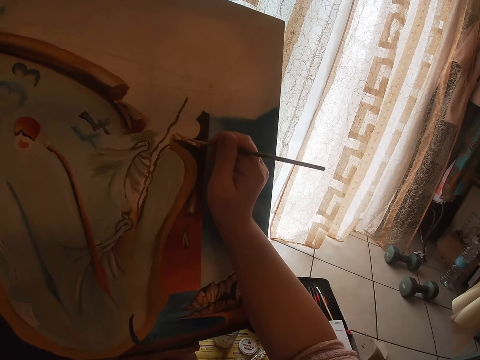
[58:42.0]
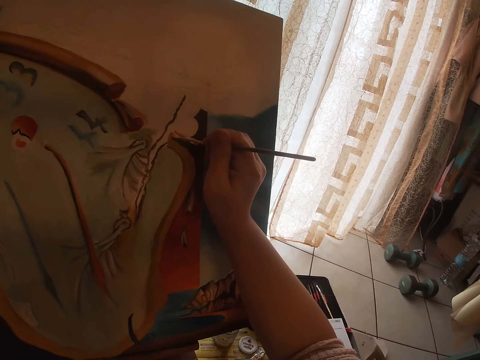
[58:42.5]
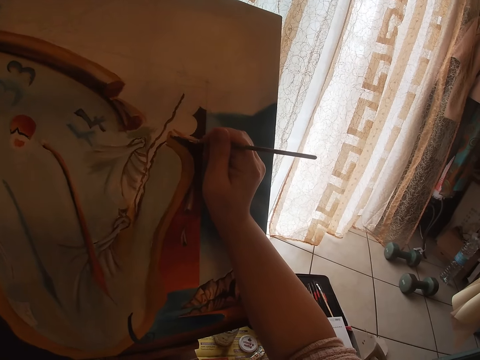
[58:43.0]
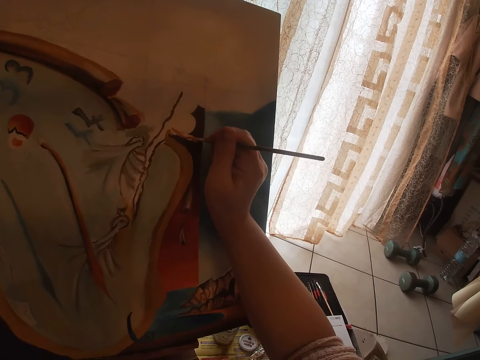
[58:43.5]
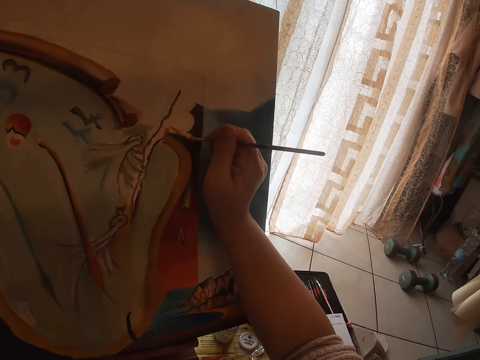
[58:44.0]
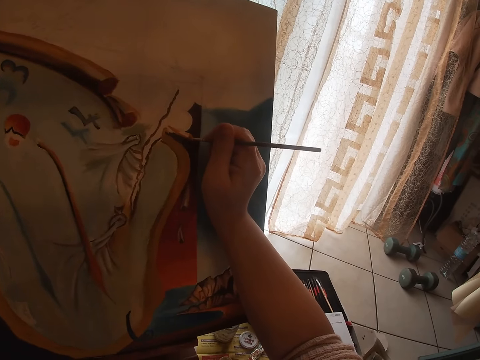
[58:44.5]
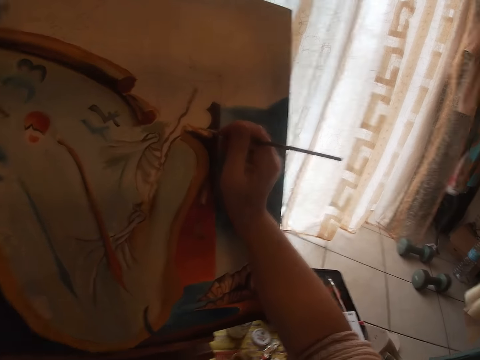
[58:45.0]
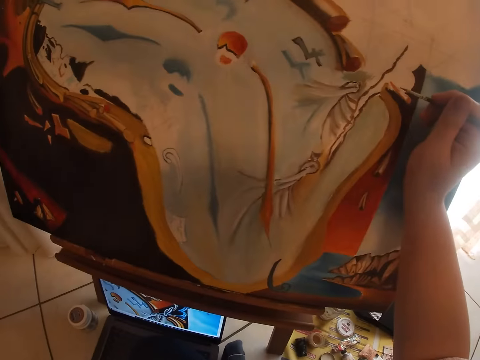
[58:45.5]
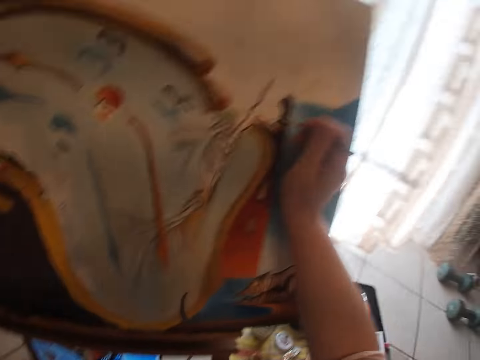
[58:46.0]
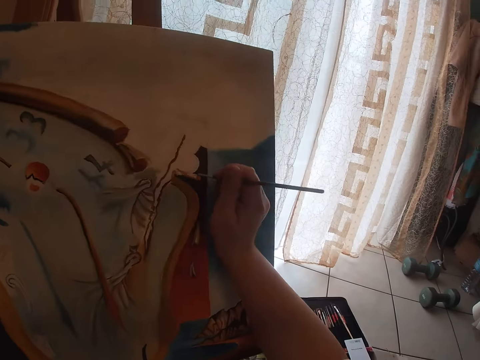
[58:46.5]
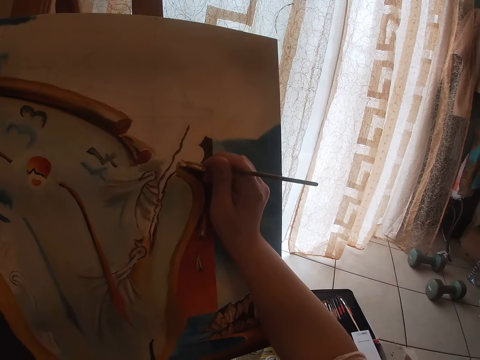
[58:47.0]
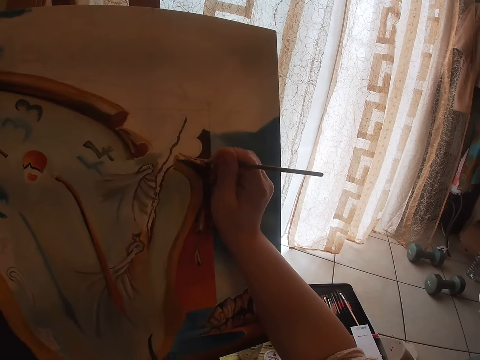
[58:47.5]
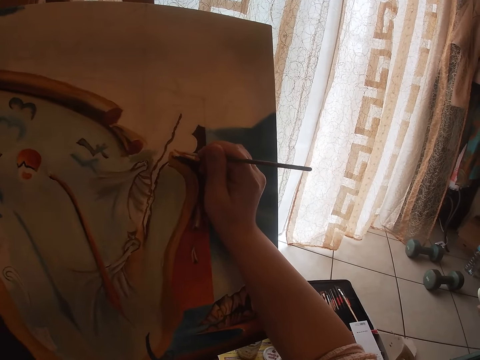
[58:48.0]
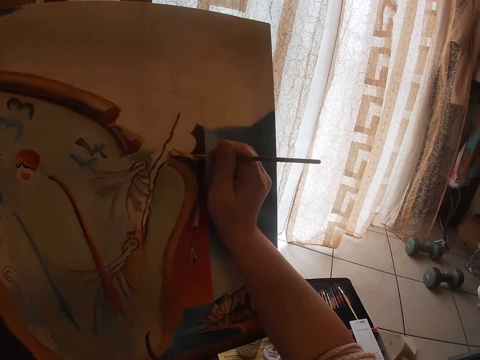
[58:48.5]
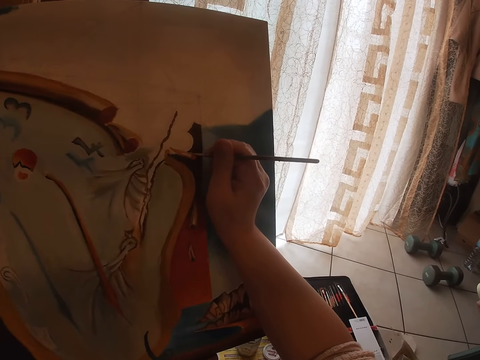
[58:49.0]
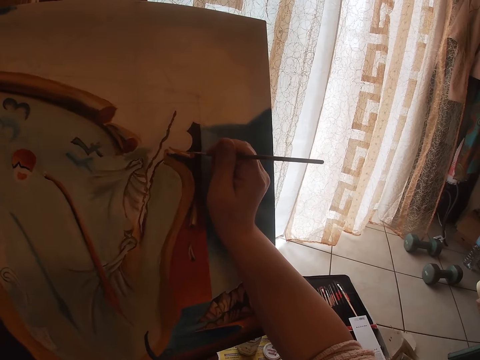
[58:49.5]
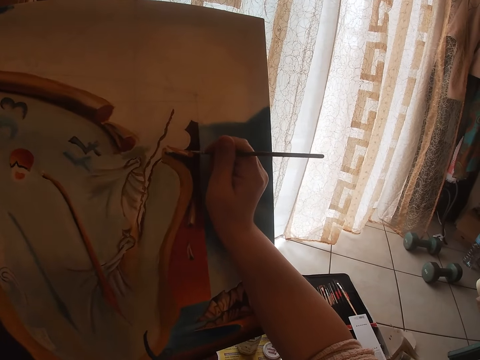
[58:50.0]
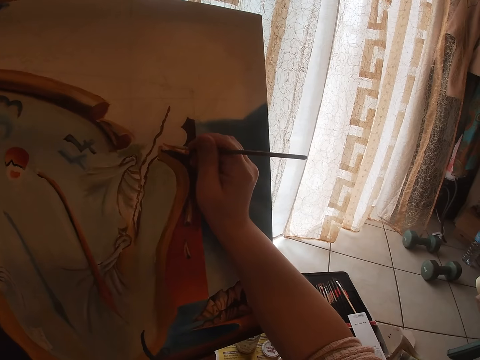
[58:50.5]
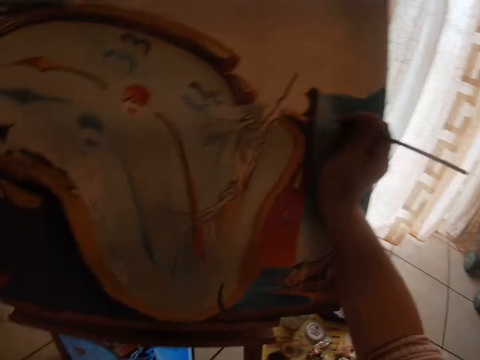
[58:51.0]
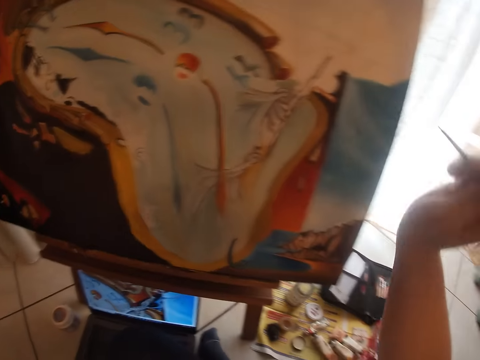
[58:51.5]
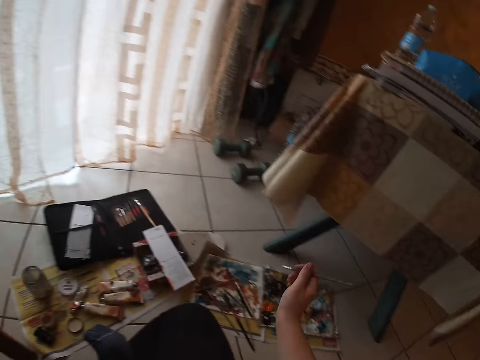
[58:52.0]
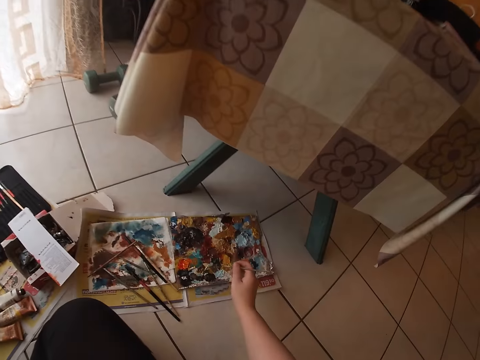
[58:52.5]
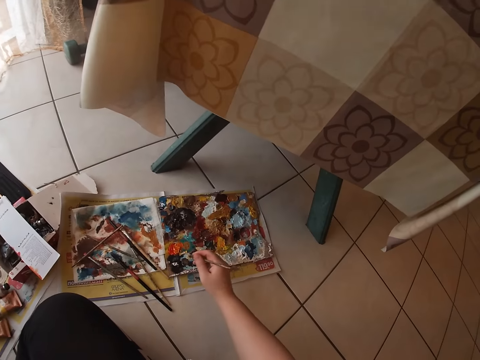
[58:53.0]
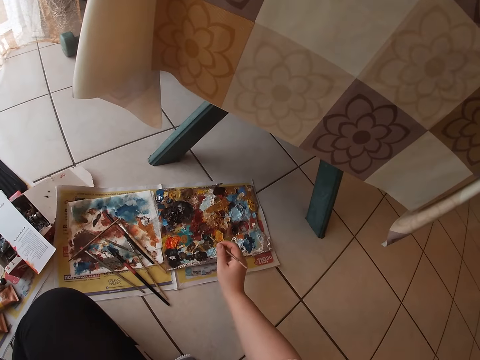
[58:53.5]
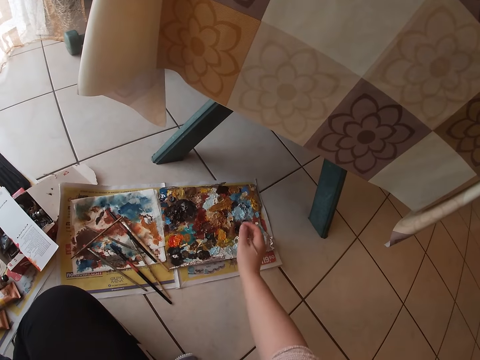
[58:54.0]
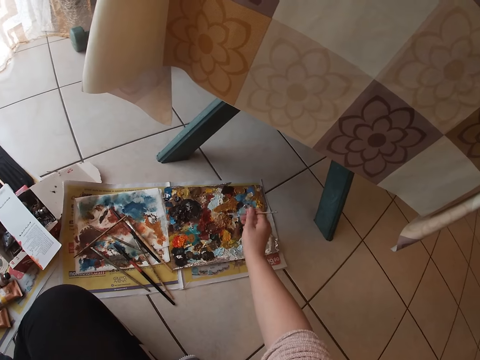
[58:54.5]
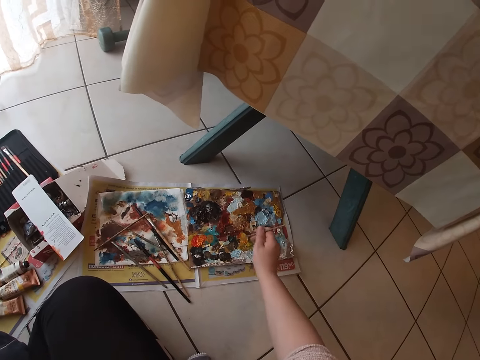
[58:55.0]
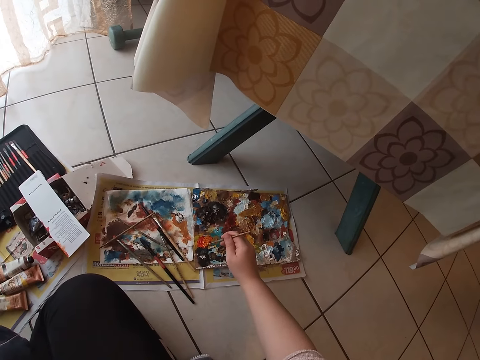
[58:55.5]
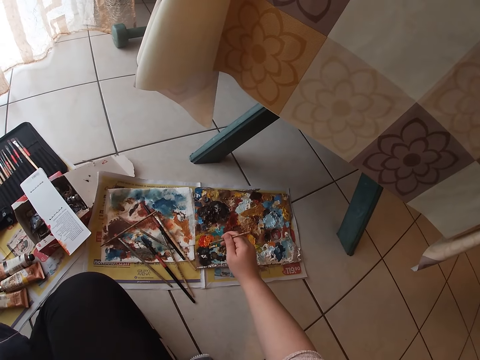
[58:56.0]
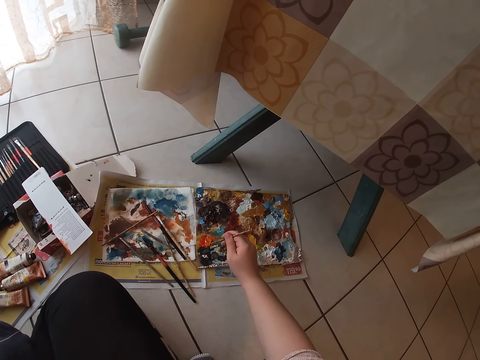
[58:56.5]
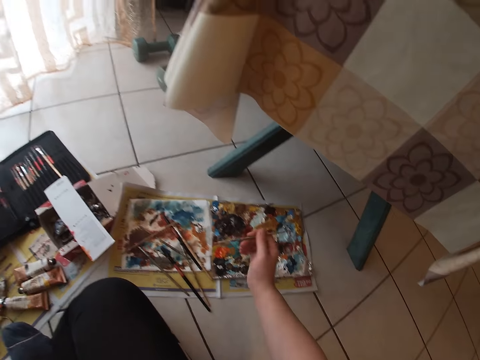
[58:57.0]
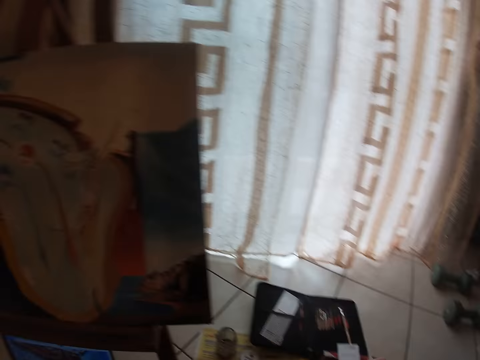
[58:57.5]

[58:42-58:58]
The camera wearer looks at the laptop. They paint with the brush. They look at the laptop. They dab the paint brush into the palette.

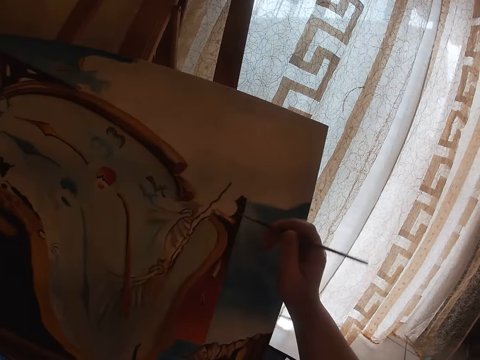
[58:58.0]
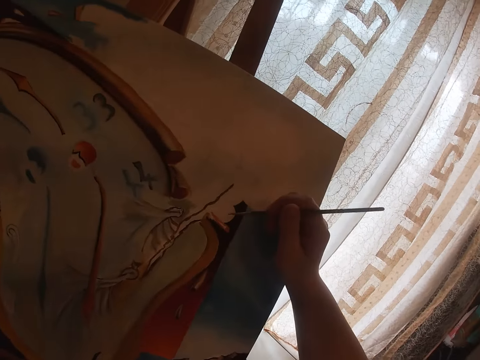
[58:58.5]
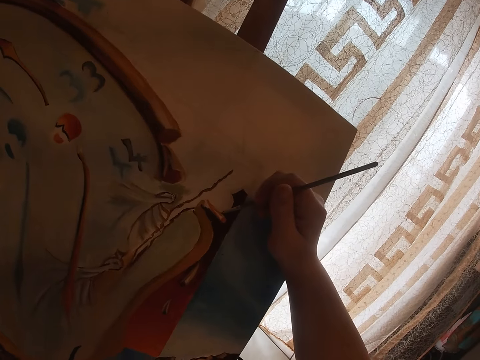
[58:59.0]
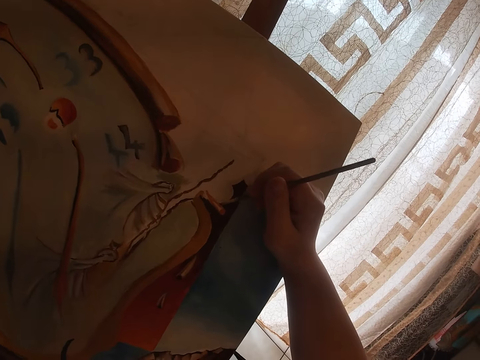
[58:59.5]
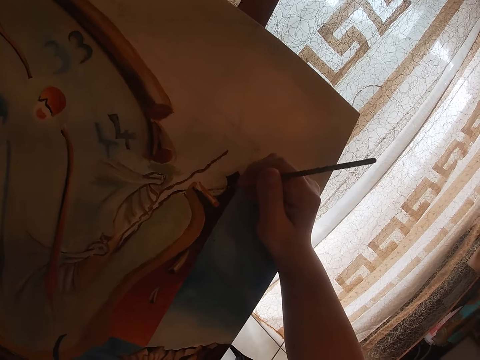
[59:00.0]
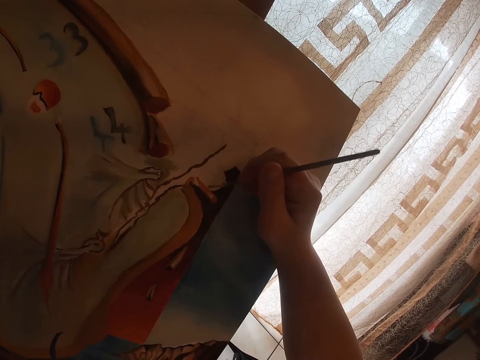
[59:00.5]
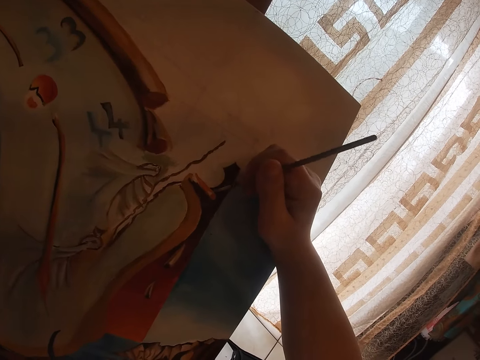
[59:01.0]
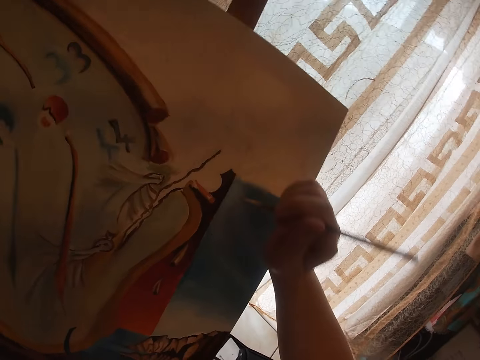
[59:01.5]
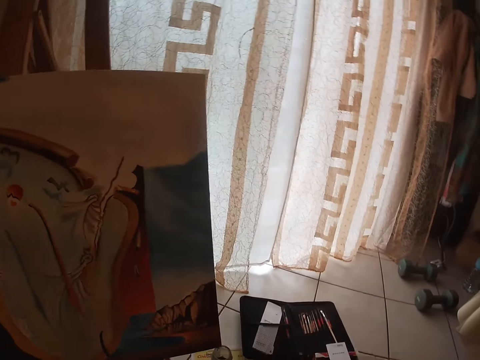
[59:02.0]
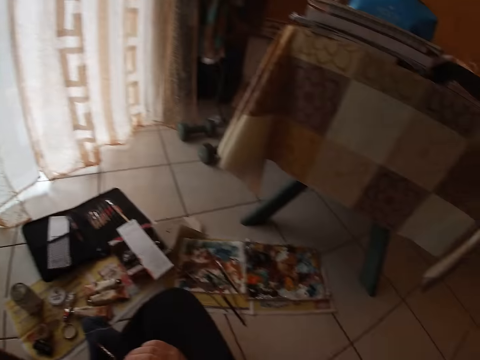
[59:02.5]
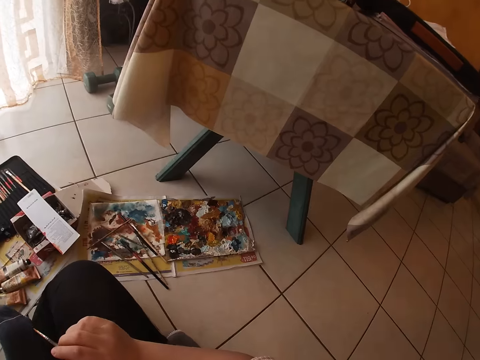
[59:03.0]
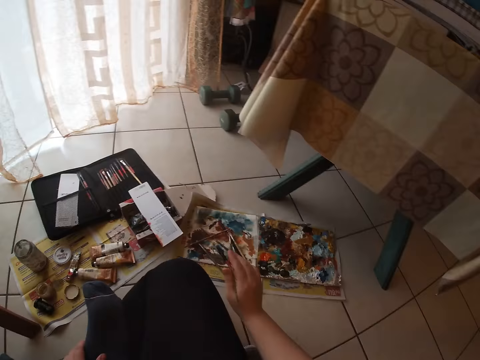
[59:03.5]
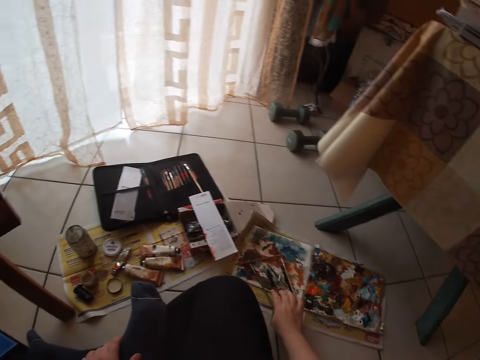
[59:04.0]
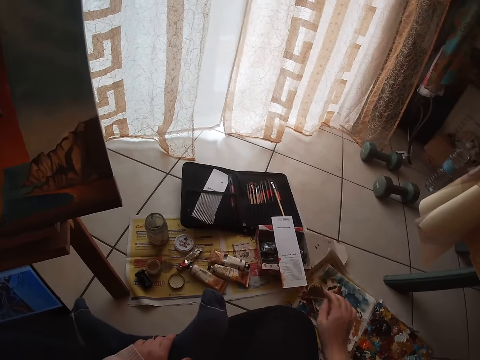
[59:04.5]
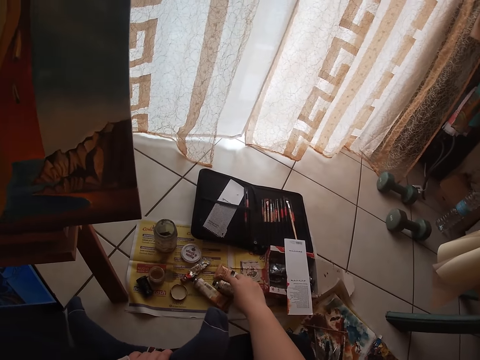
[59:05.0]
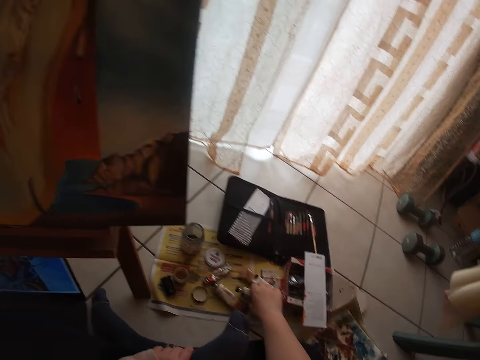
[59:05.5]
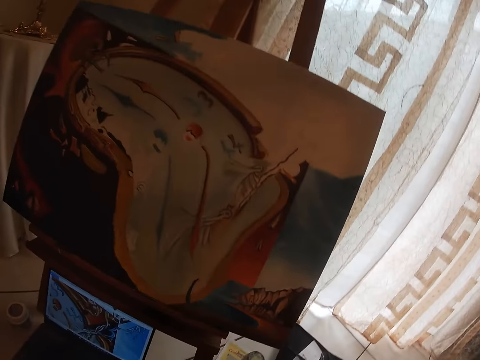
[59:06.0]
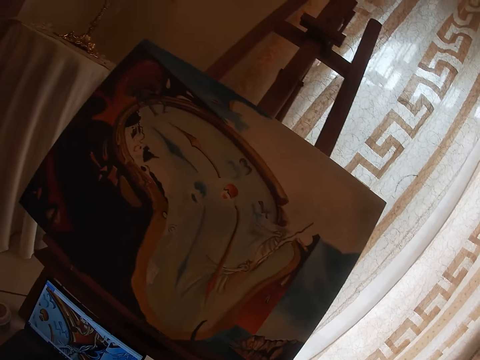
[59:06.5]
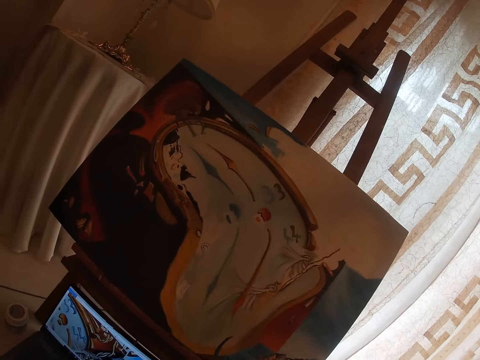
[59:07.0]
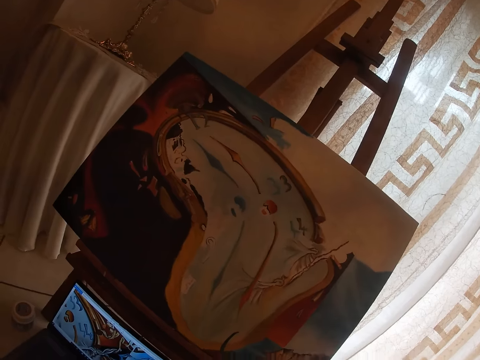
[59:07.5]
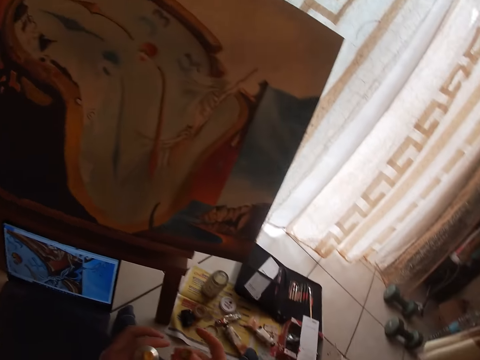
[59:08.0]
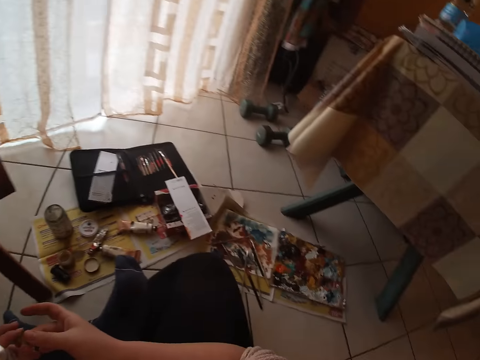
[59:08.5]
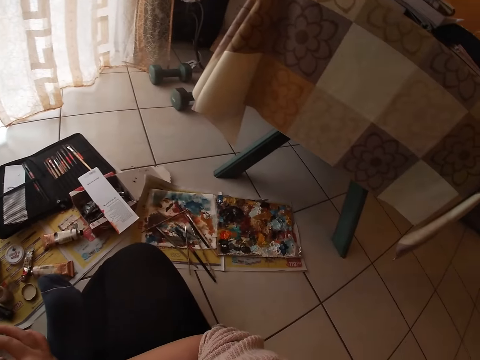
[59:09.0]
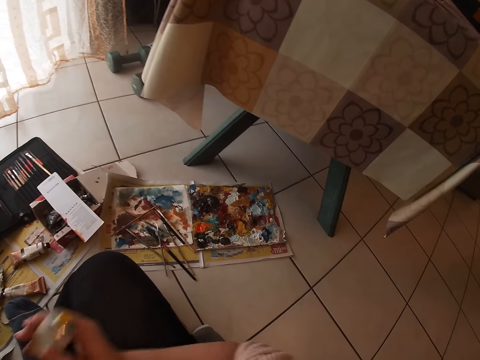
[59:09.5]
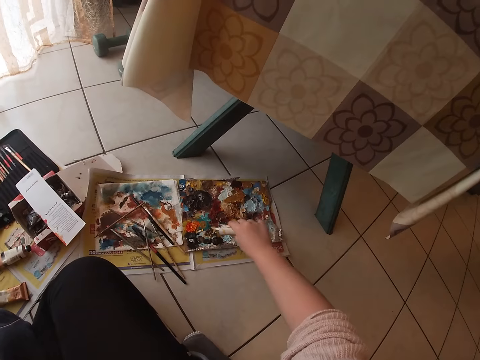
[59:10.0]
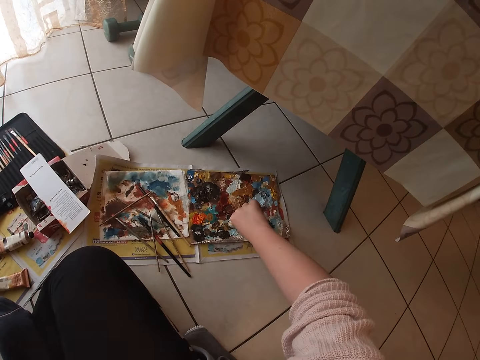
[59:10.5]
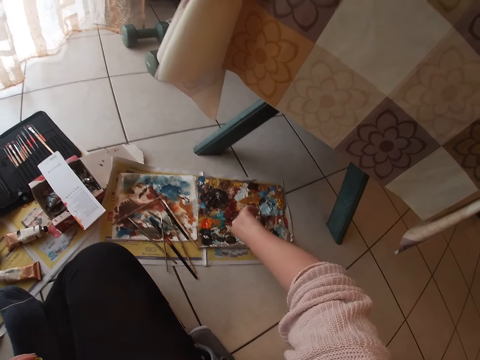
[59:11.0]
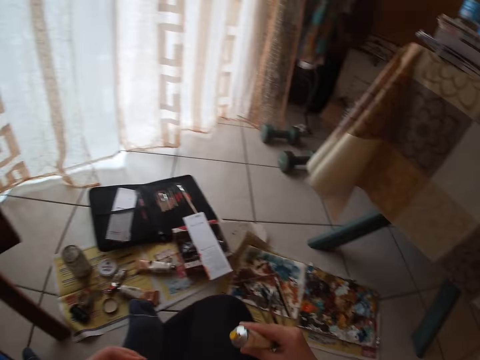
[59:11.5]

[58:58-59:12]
The camera wearer paints with the brush in his right hand. He looks at the brushes. He drops the brush on the floor. He picks up an acrylic paint tube with his right hand. He looks at the painting. He looks at the paints. He puts some acrylic paint on the palette, on the other paint.
